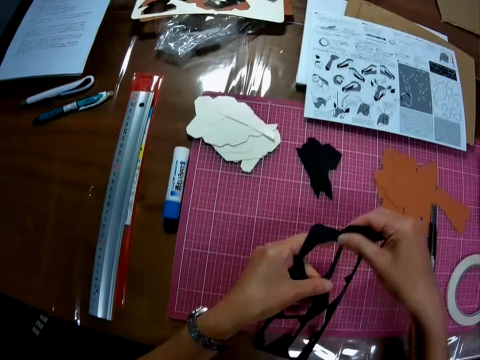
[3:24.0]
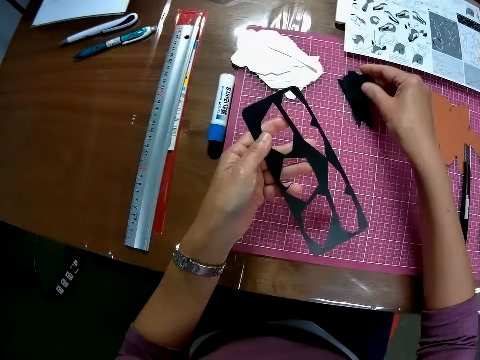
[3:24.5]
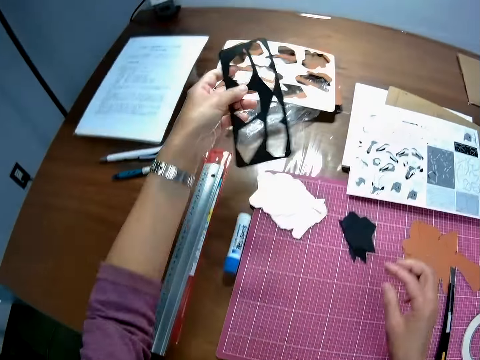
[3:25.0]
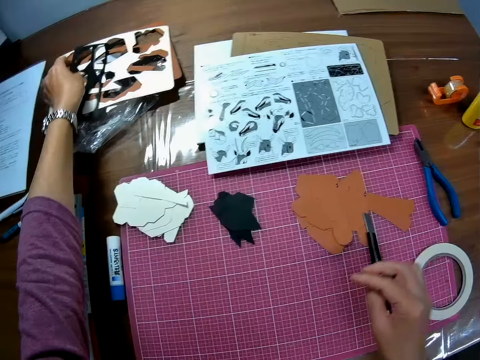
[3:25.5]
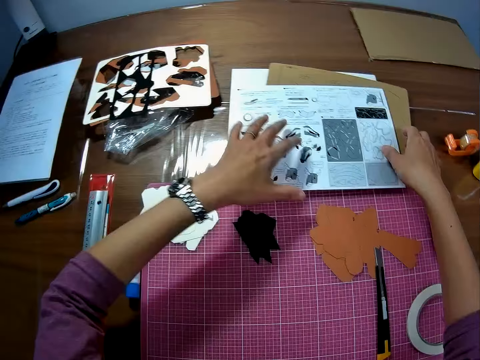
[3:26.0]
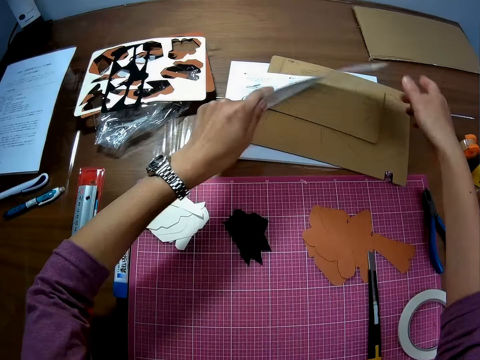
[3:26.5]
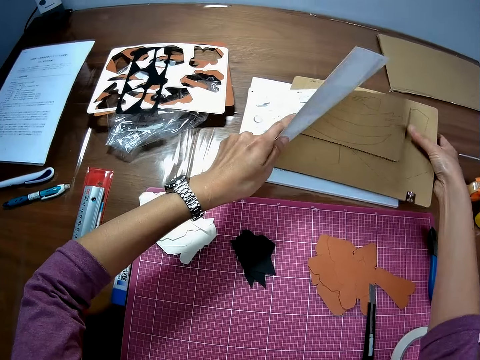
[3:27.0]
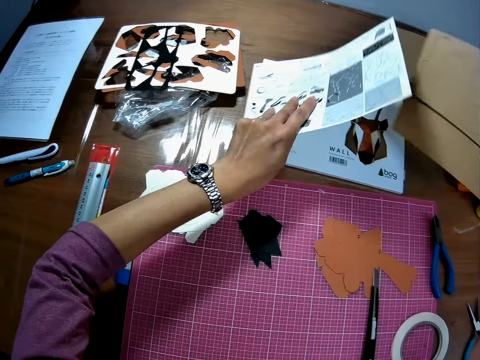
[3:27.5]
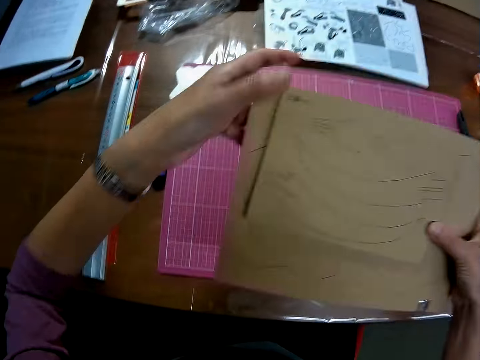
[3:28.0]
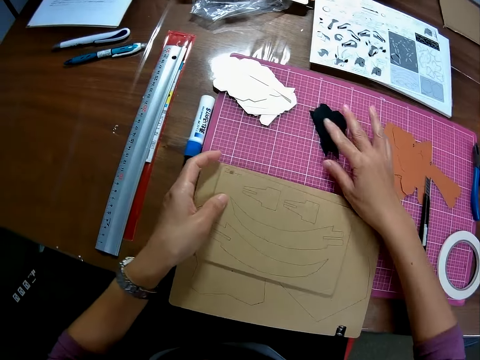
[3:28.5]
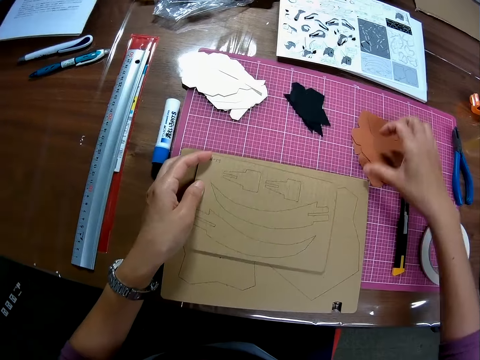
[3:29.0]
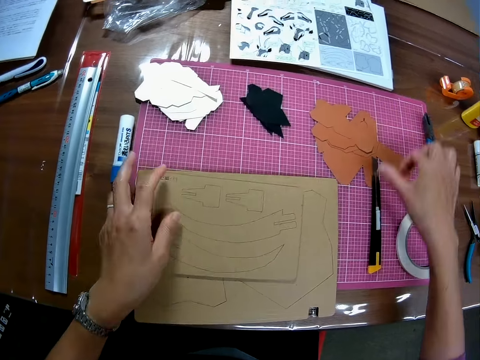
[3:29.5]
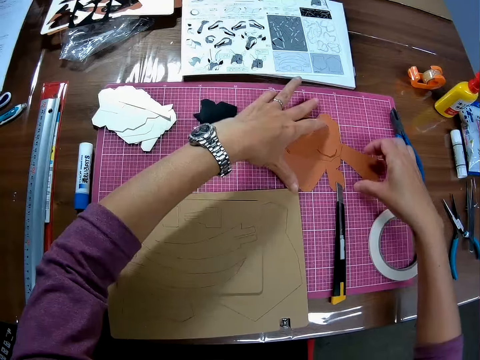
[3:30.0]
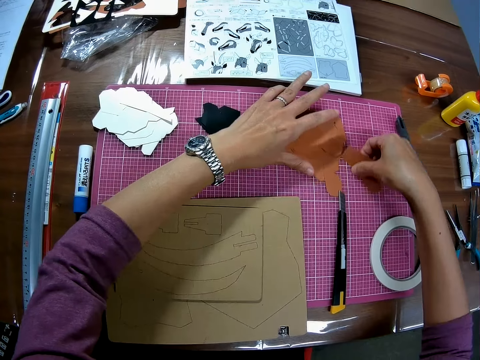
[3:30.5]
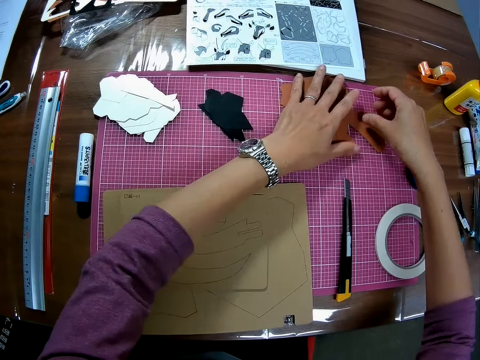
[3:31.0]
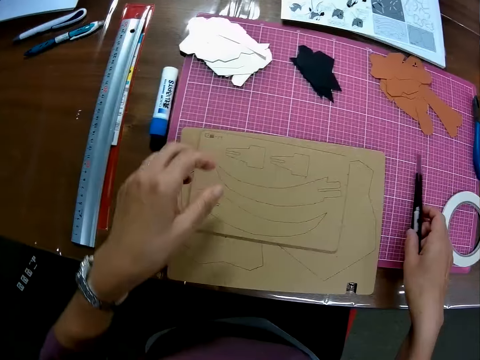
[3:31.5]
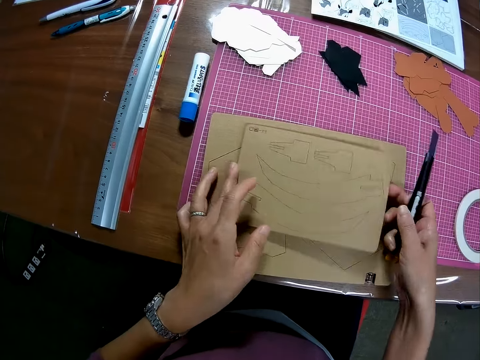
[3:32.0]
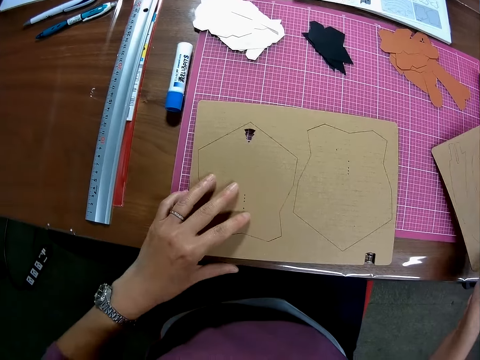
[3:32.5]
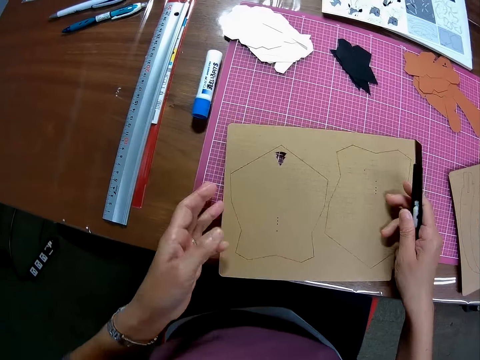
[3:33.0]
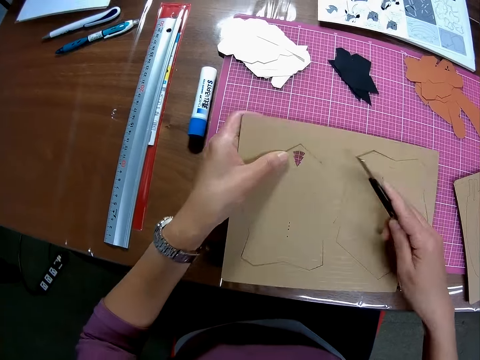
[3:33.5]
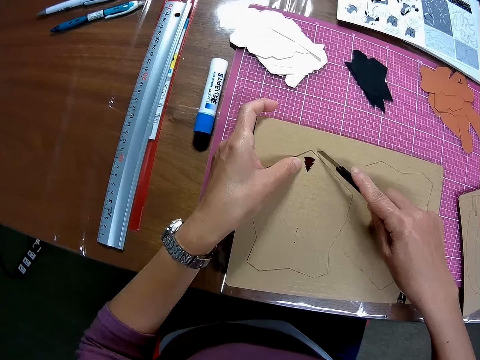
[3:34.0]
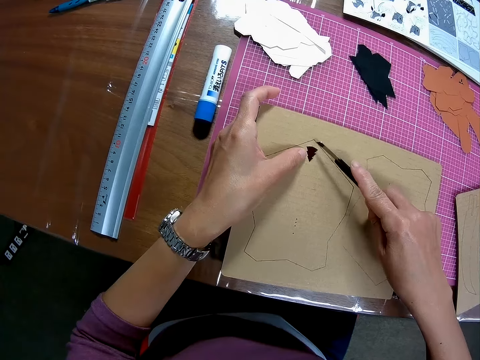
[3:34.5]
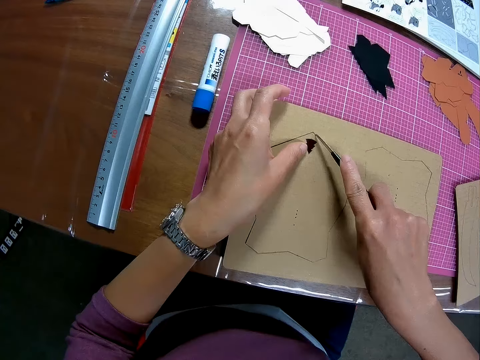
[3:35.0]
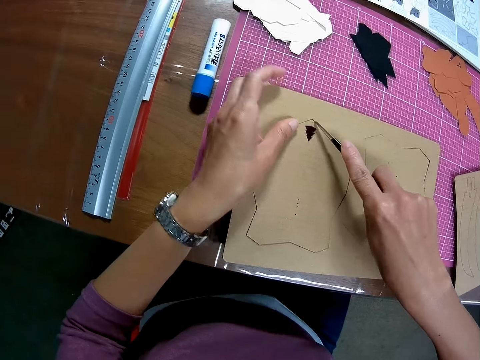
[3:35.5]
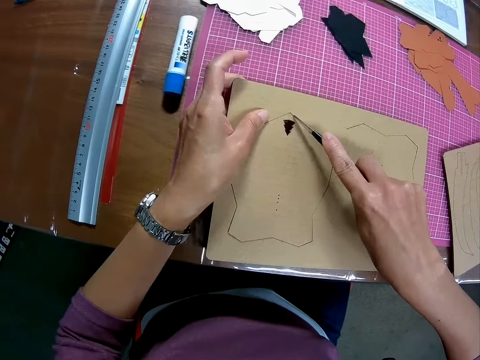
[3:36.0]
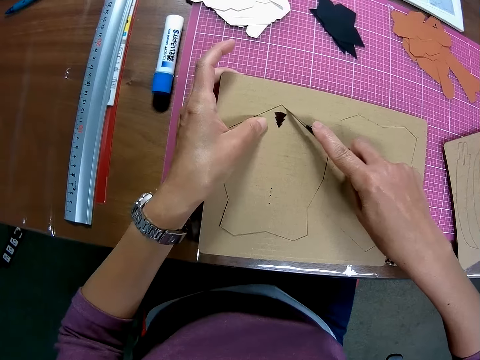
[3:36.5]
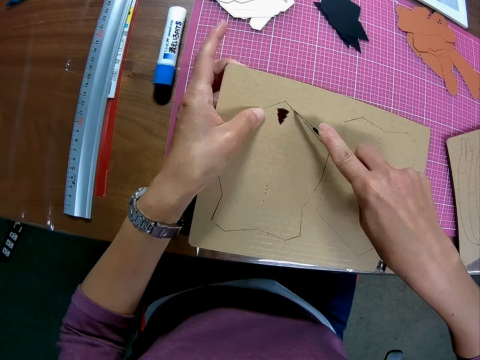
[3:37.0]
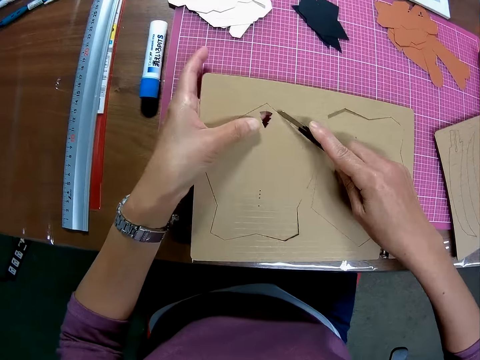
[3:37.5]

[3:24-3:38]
The camera wearer drops the piece of black colored craft on the cutting mat. They drop the black colored craft on the polythene. They lift the instruction manual a bit. They pick another brown craft or boxes from the table. They drop the instruction manual on the table. They put the boxes on a cutting mat. They move the pieces of black colored craft on the cutting mat and touch the pieces of brown colored craft on the cutting mat. They move the craft knife on the cutting mat. They move the pieces of brown colored craft on the cutting mat. They pick the craft knife from the cutting mat. They move another brown colored craft. They pick a box and put the box on the cutting mat. They pick another brown colored craft from the cutting mat. They cut a piece of brown colored craft with the knife.

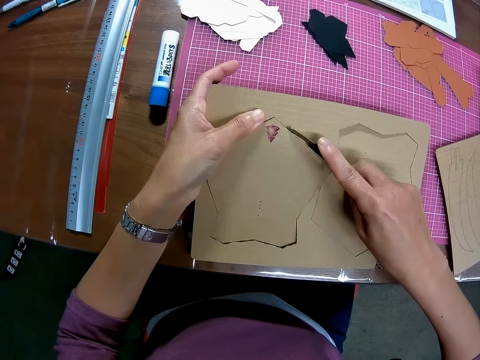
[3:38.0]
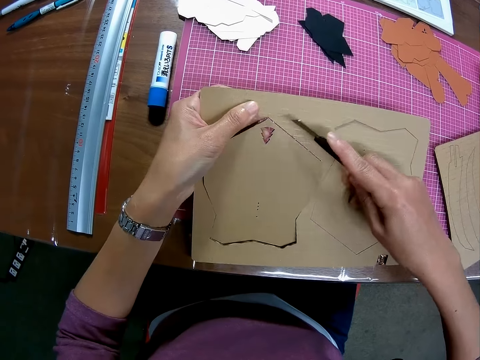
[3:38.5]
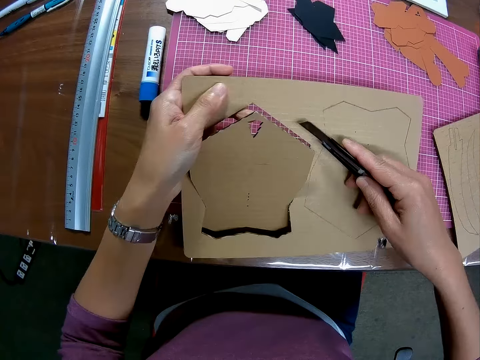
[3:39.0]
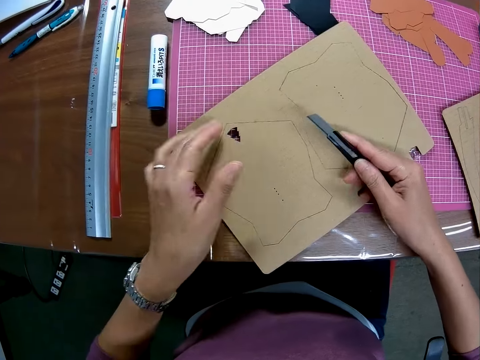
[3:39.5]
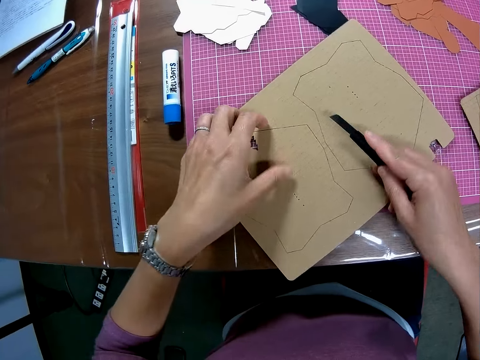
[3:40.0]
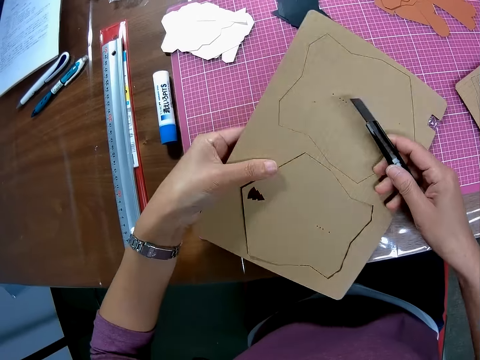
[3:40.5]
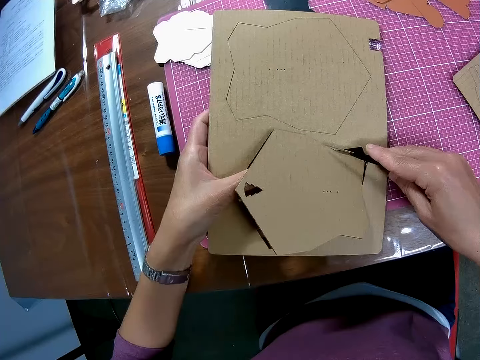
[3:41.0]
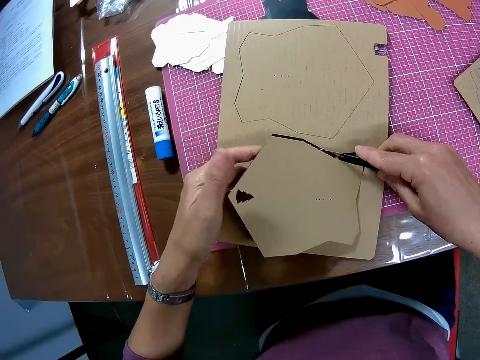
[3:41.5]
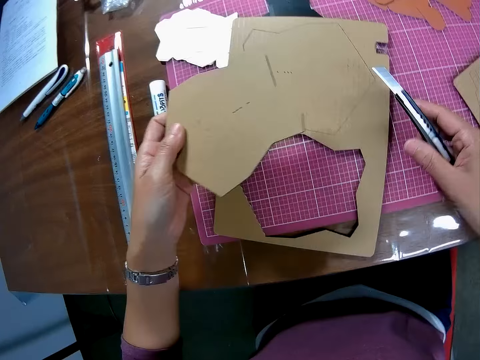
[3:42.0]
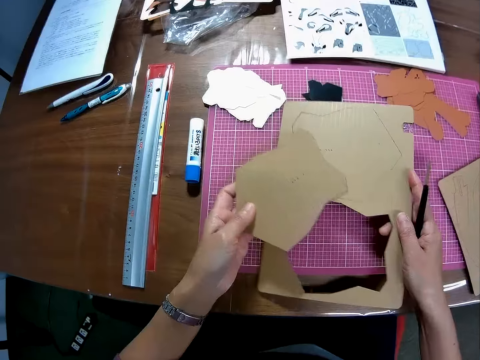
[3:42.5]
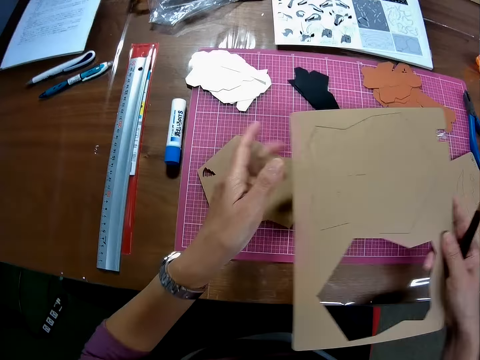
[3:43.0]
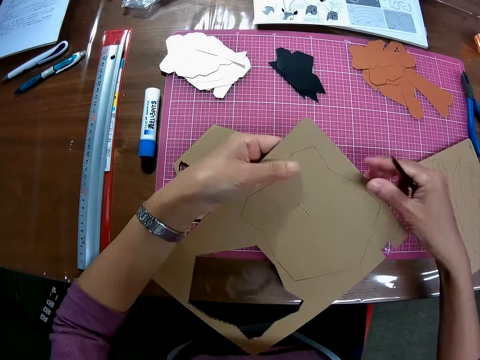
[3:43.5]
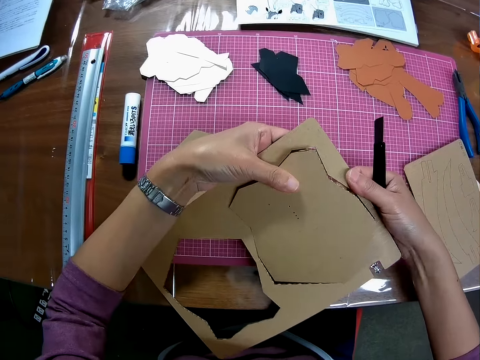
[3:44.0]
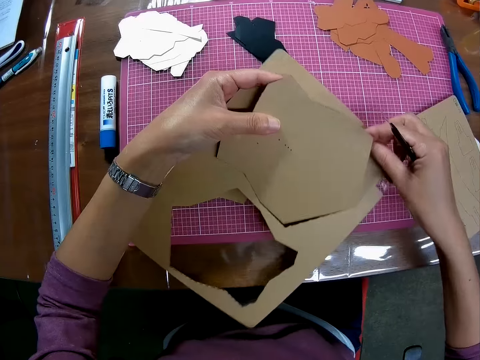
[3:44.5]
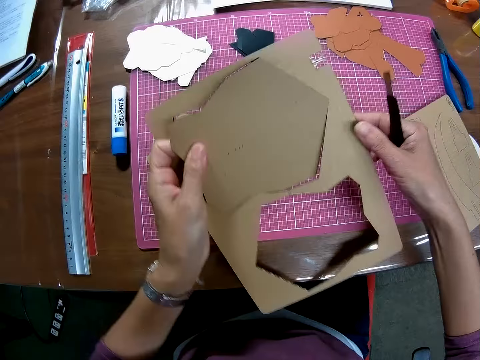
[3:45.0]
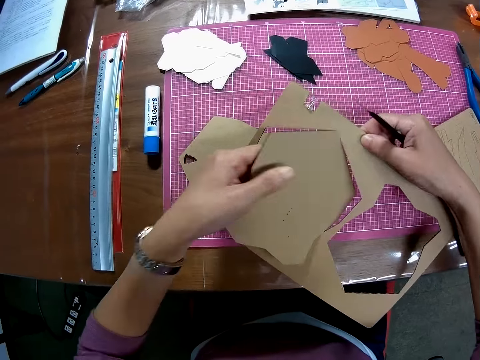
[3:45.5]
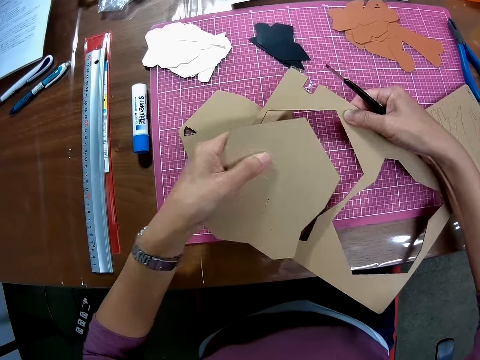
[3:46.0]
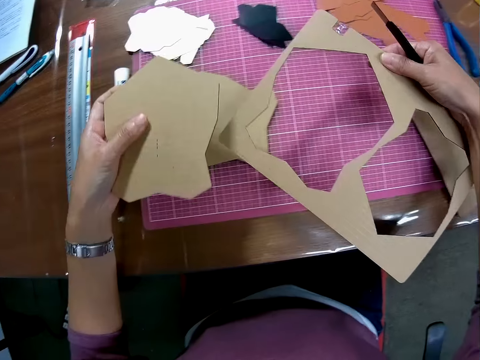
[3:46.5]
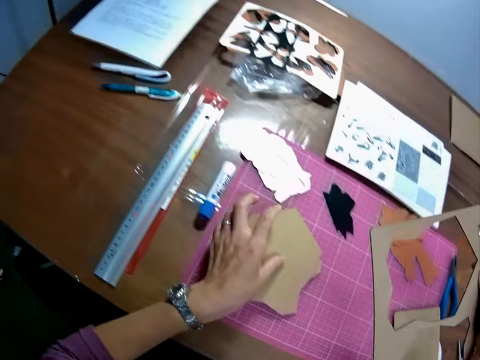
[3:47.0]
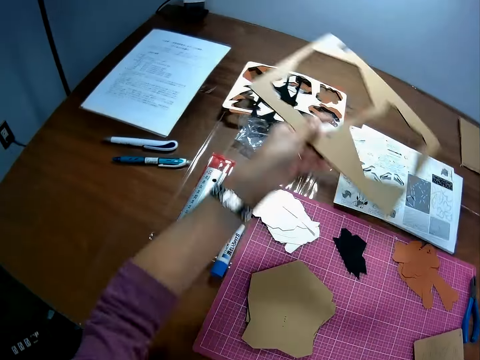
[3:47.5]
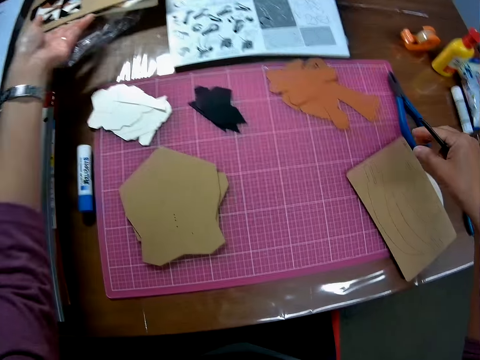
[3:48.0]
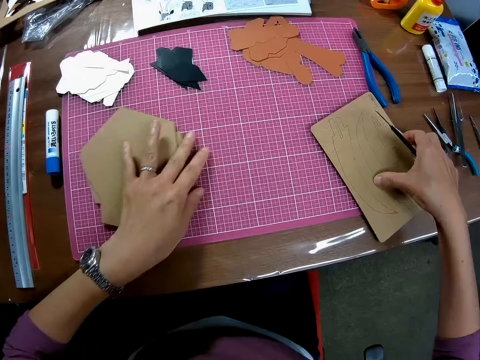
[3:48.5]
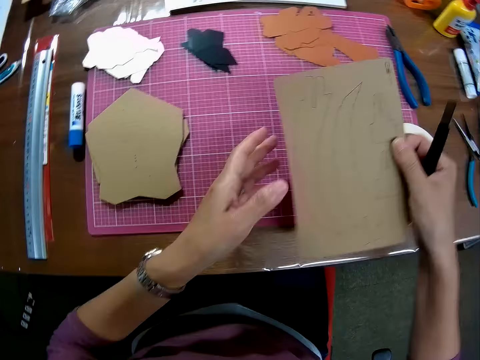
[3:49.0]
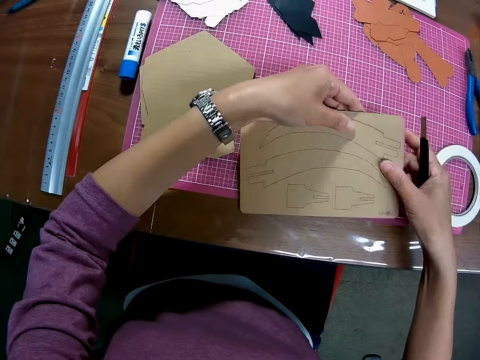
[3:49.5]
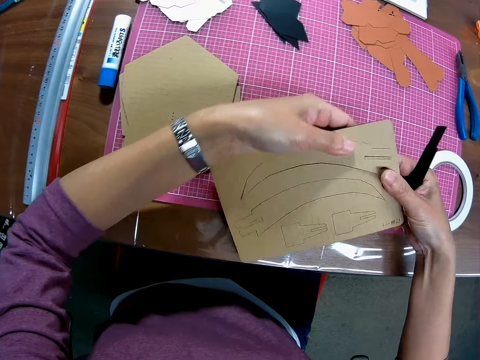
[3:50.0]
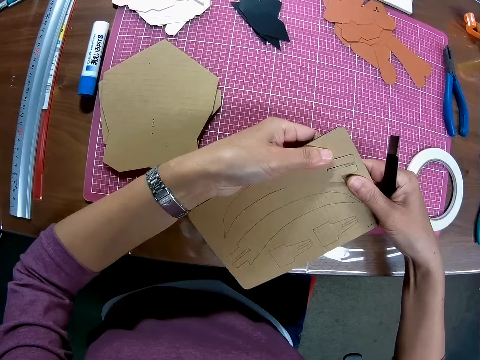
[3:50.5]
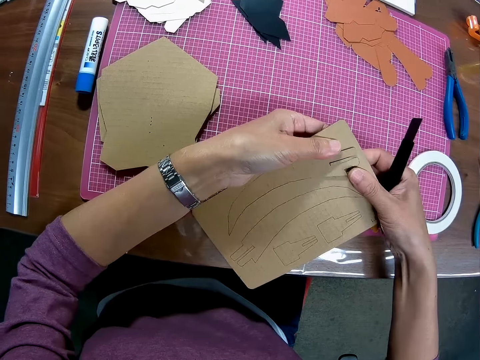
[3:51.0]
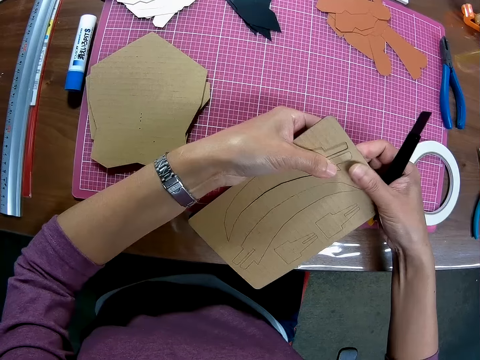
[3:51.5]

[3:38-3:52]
The camera wearer drops the brown colored craft on the cutting mat. They pick another brown colored craft from the cutting mat. They pull the box cutting. They pick the piece of brown colored craft. They lift the box off the cutting mat. They drop the piece of brown colored craft on the cutting mat. They remove another piece of craft from the brown colored craft. They drop the piece of brown colored craft on the cutting mat. They drop the craft on the table. They move the brown colored craft on the cutting board. They pick another brown colored craft from the cutting board. They remove a piece of craft from the brown colored craft.
